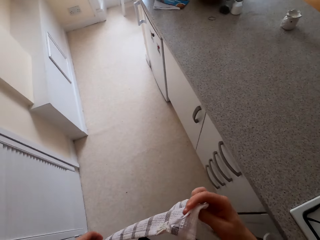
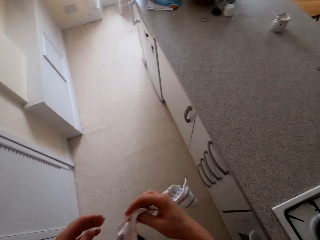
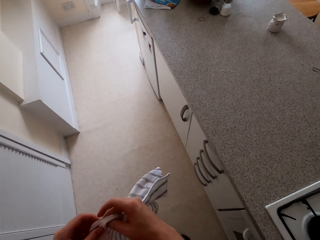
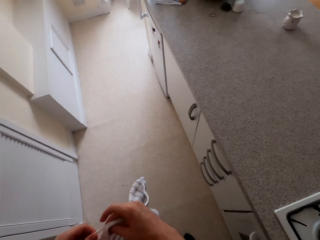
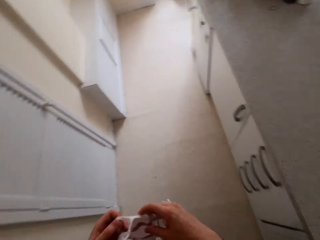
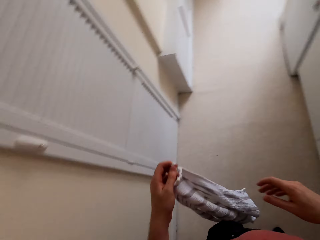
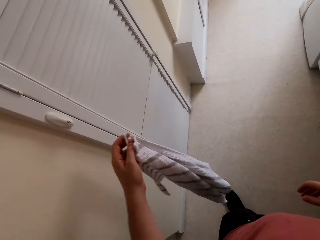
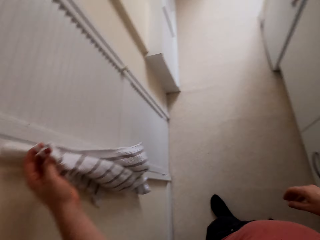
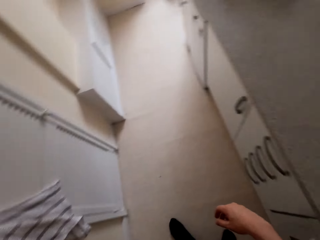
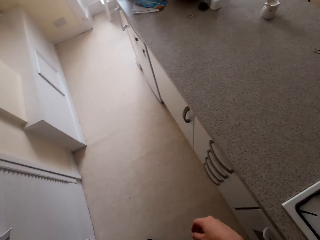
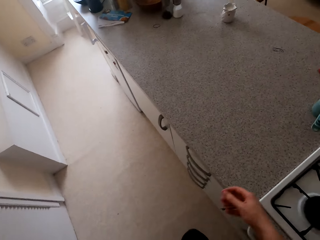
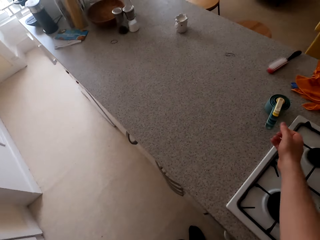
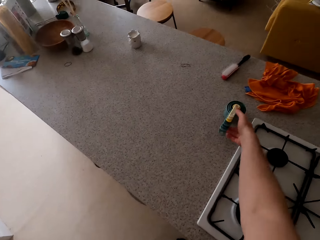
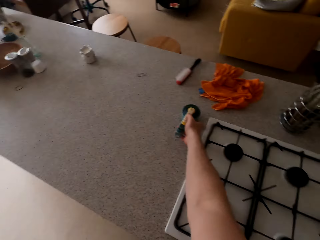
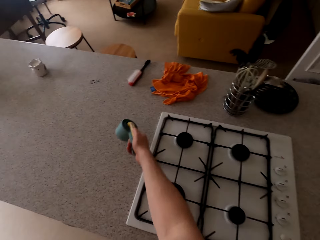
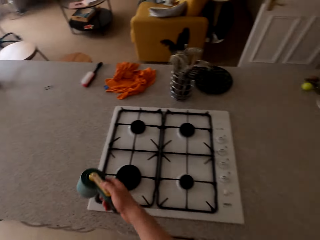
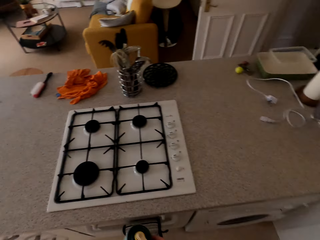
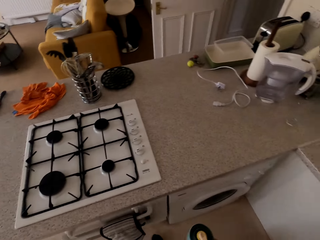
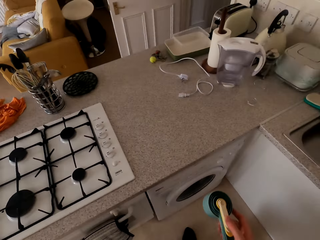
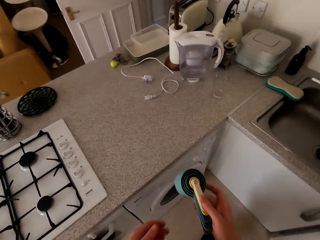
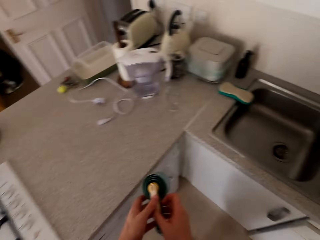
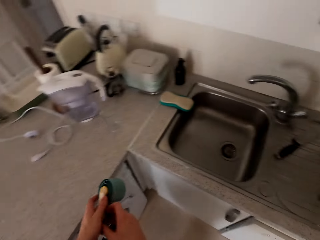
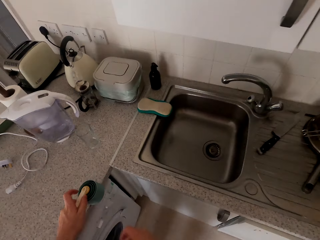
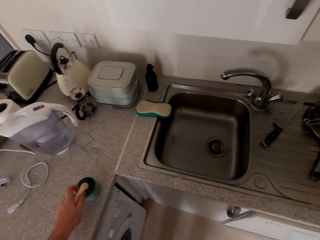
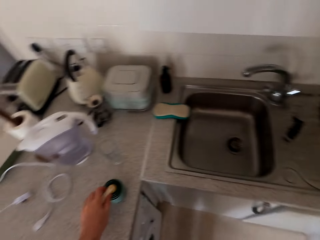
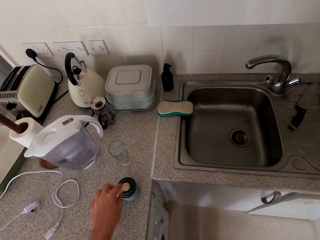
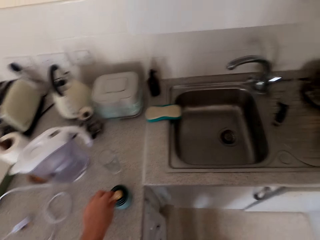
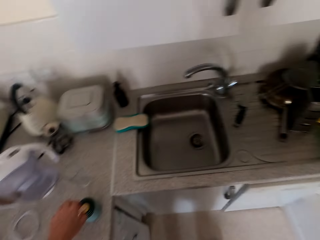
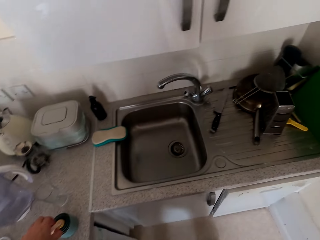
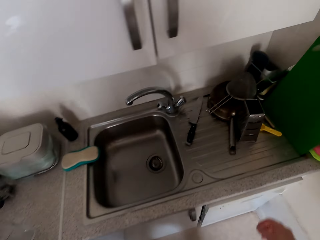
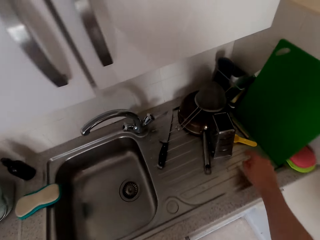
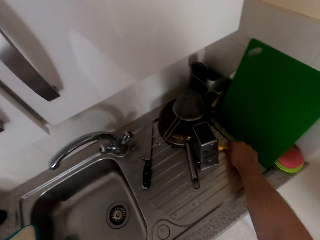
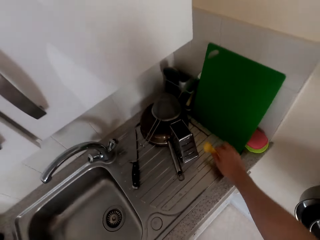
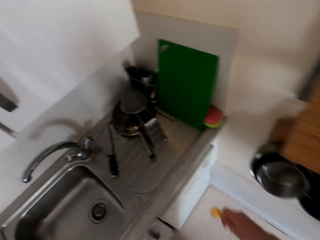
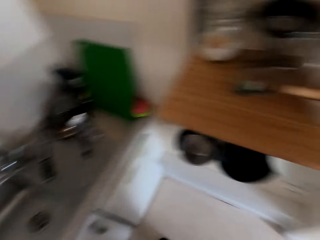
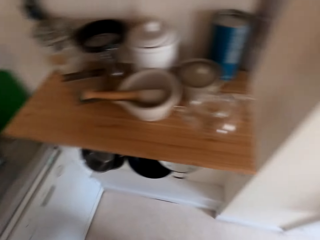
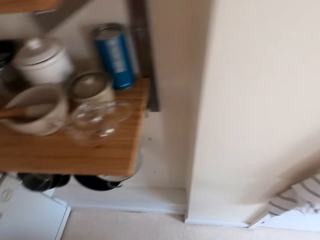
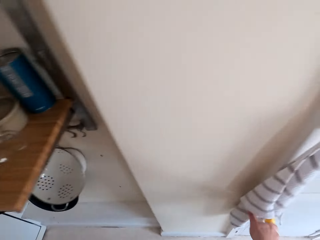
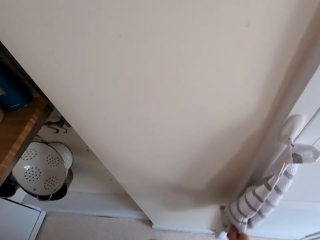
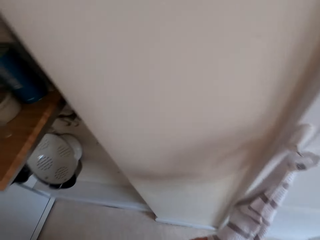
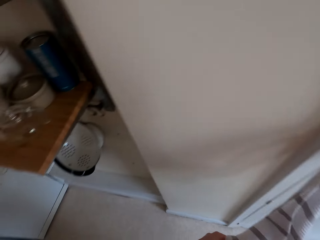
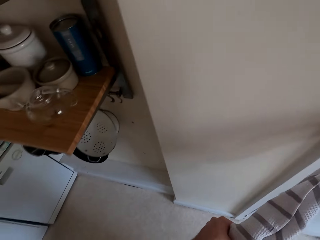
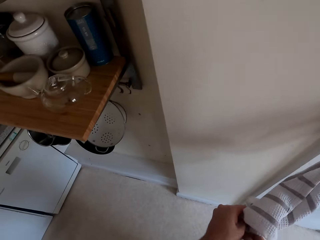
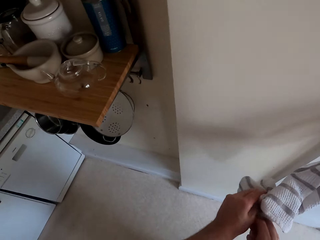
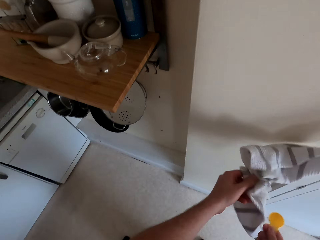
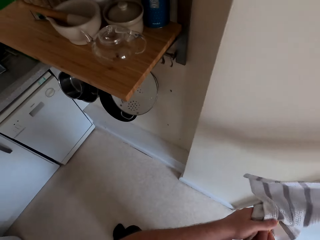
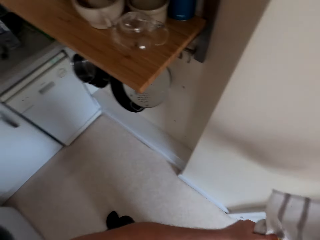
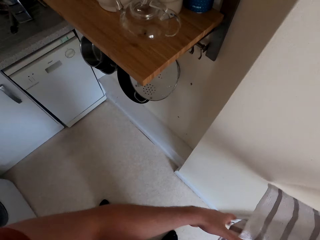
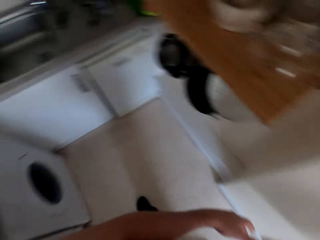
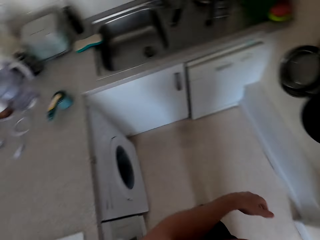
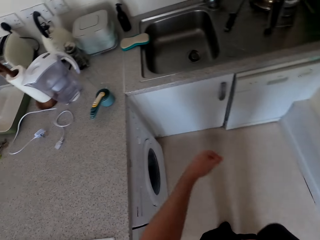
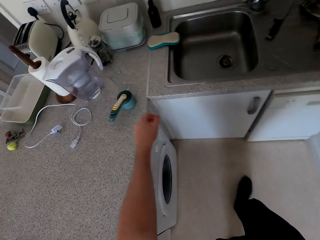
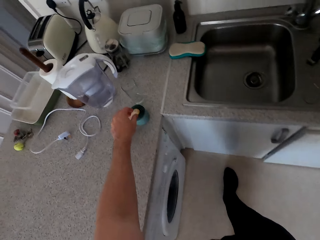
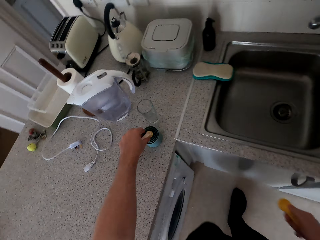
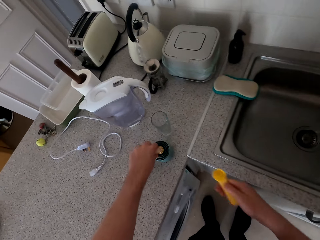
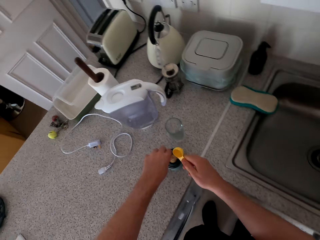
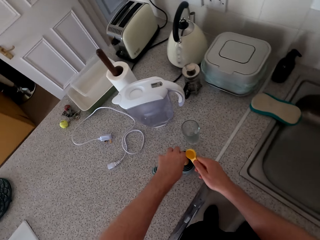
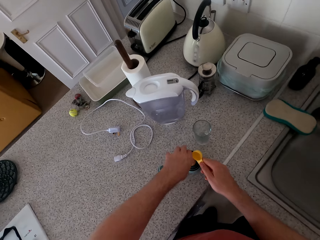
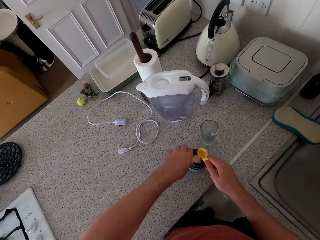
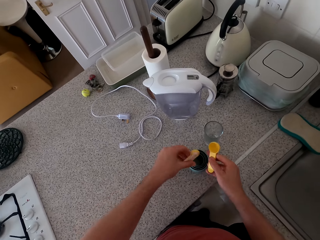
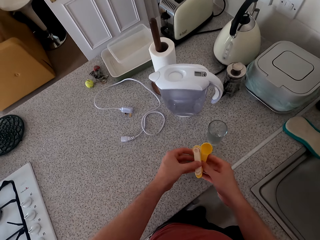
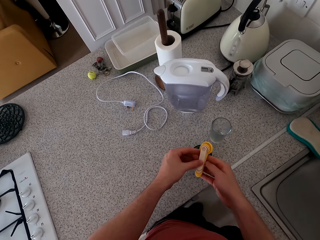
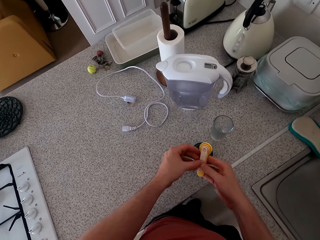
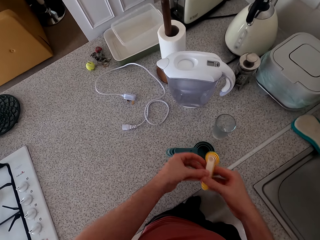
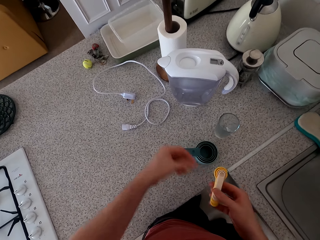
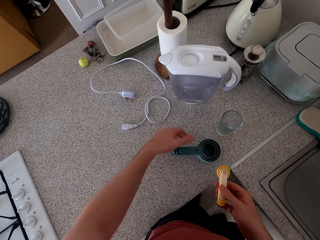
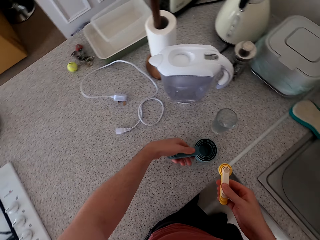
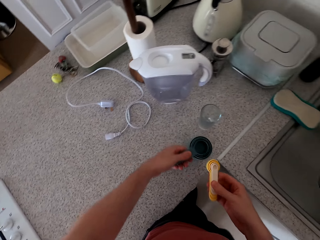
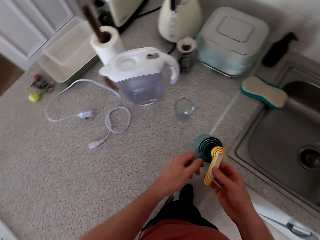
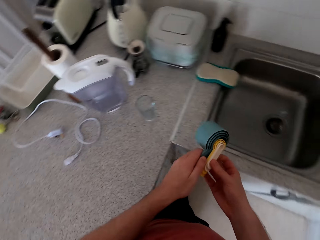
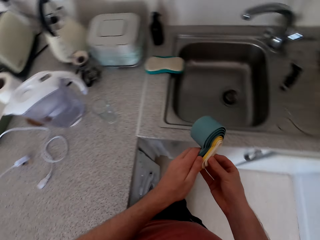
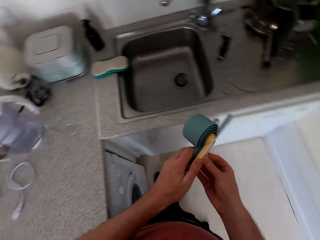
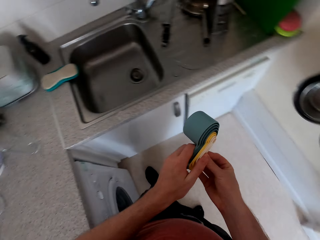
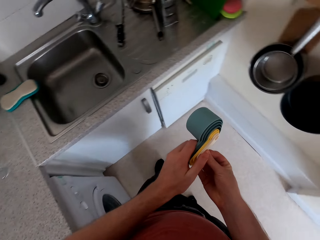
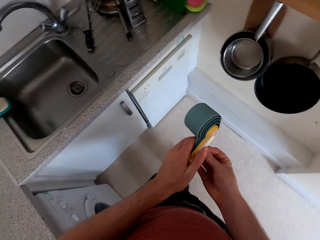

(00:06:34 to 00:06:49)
The camera wearer hangs the kitchen towel on the hook. They move something on the table. They pick up measuring cups. They put the measuring cups on the slab. They pick up a measuring cup. They walk around the kitchen. They wipe the measuring cup. They walk around the kitchen. They look at the measuring cups. They pile the measuring cups.

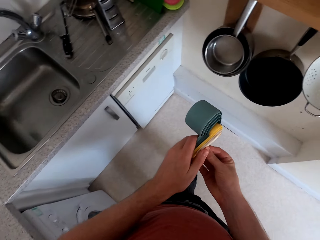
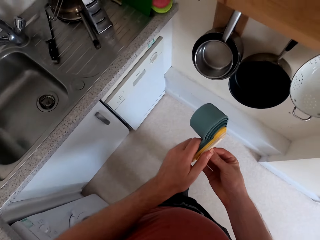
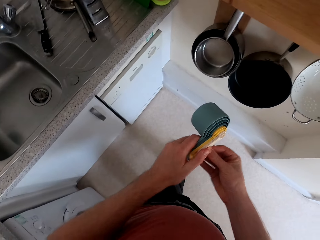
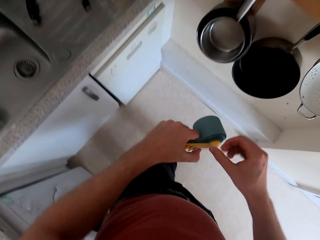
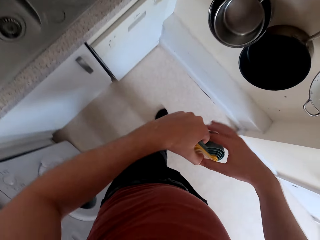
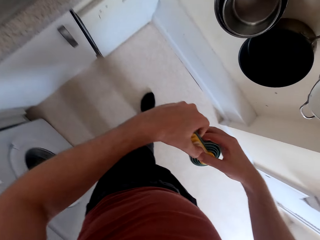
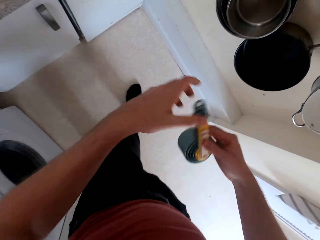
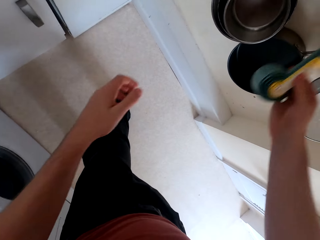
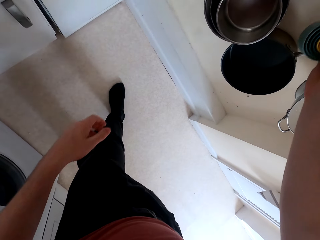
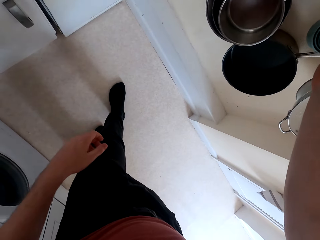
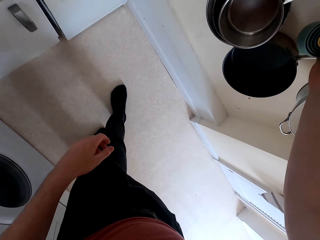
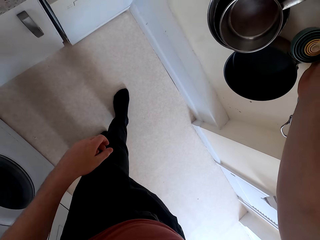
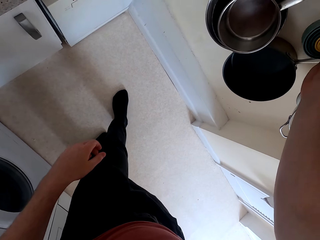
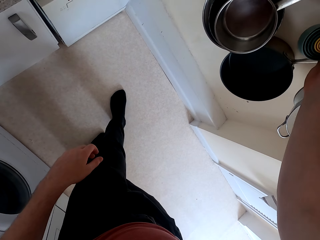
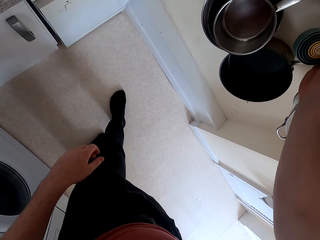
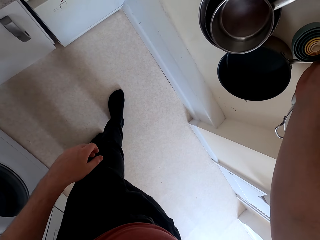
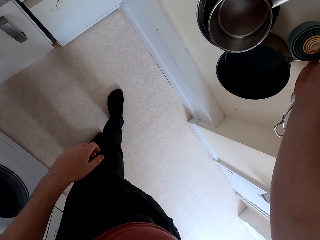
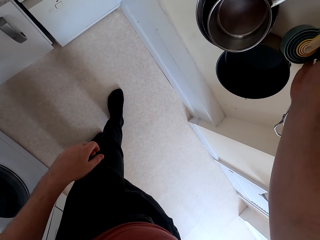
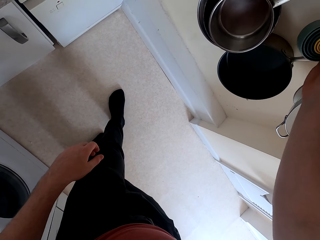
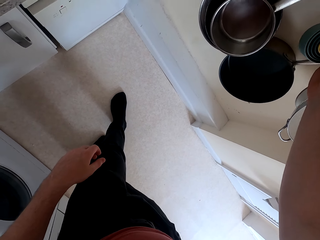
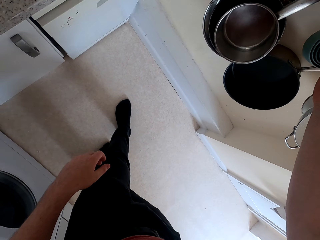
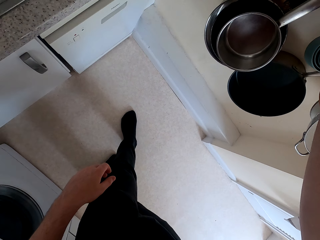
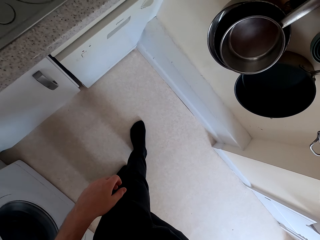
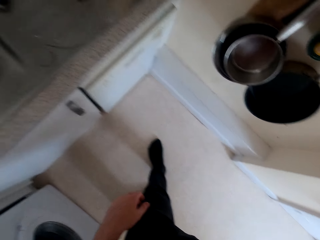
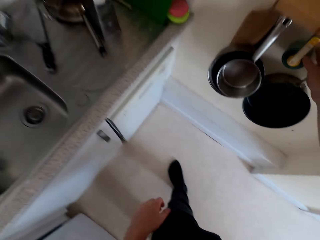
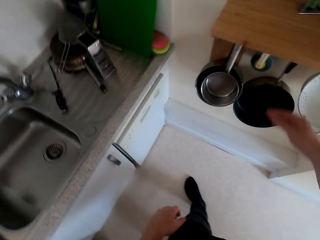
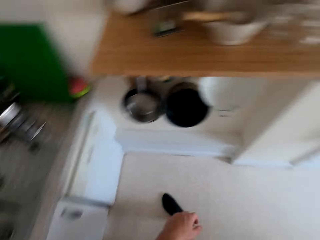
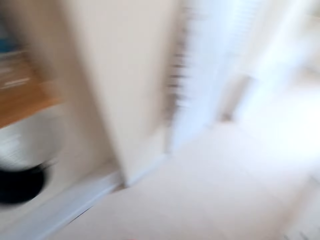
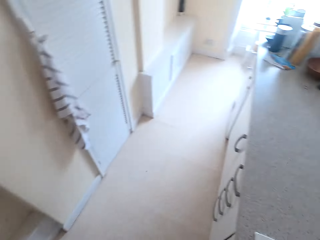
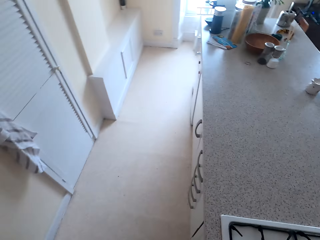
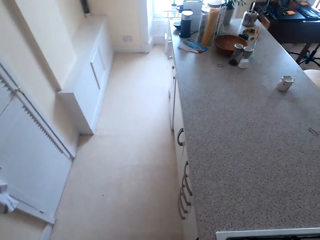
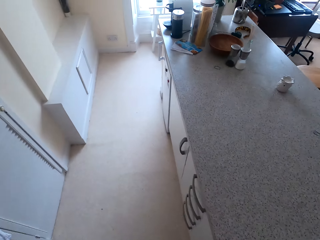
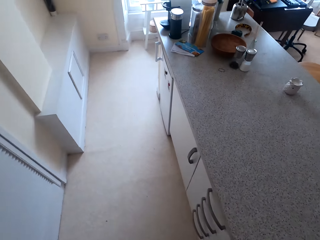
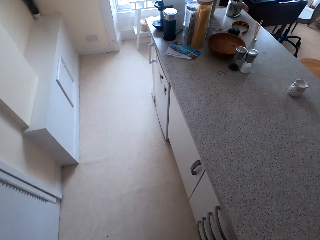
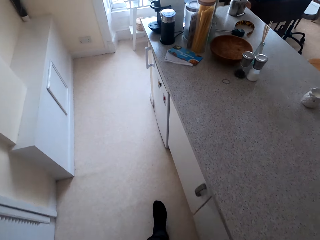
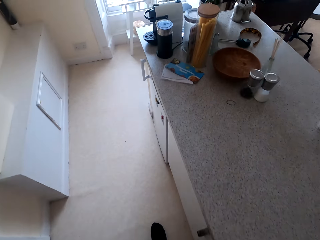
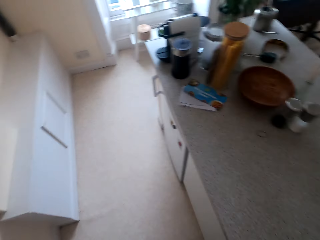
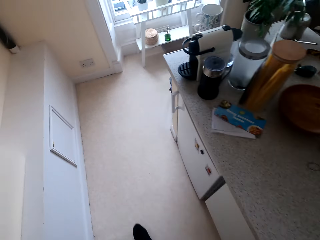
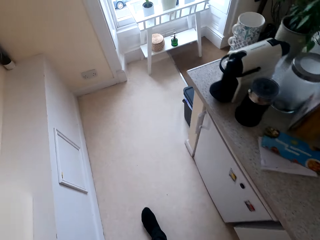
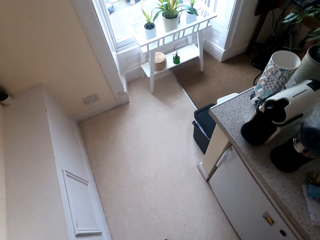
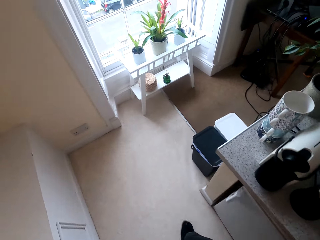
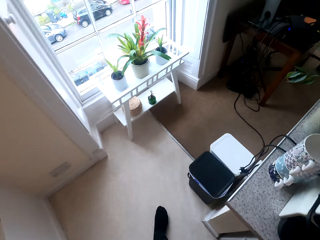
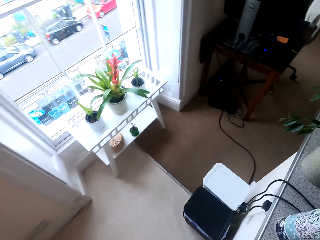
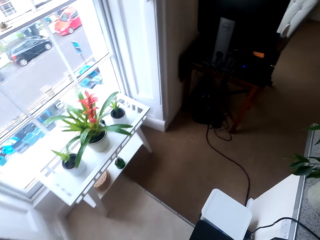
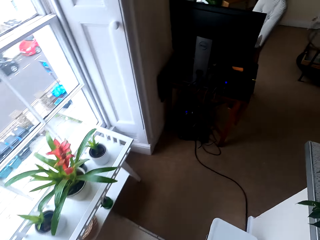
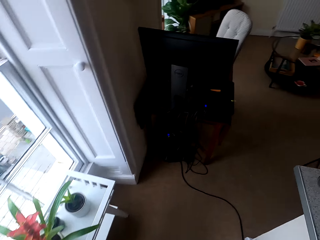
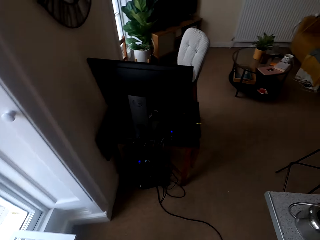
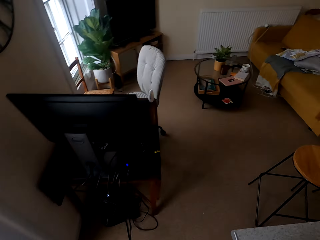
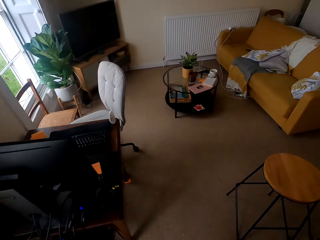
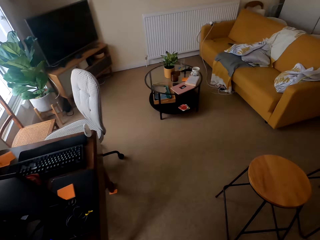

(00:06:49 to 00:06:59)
The camera wearer holds the measuring cups. They hang the measuring cups on the wall. They walk around the kitchen. They walk out of the kitchen.
